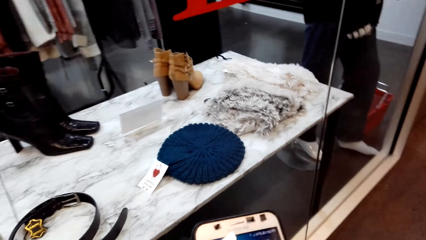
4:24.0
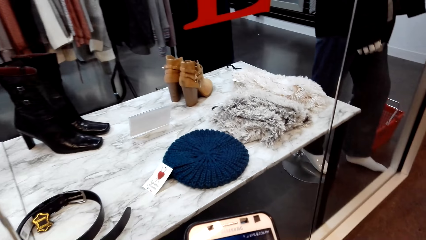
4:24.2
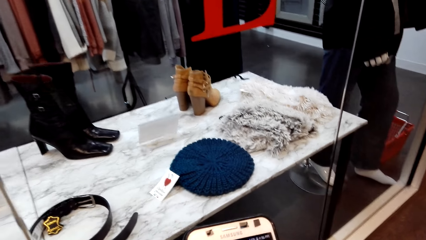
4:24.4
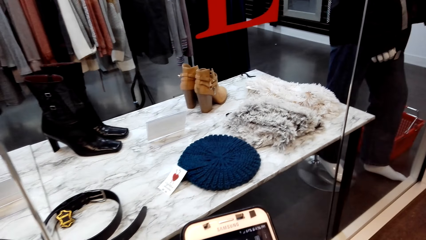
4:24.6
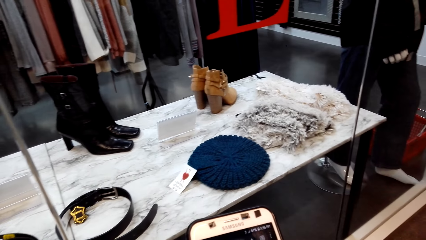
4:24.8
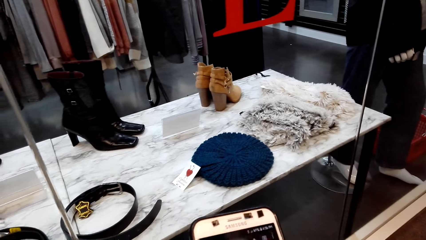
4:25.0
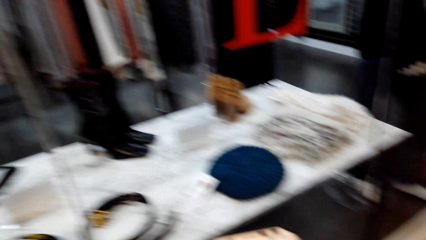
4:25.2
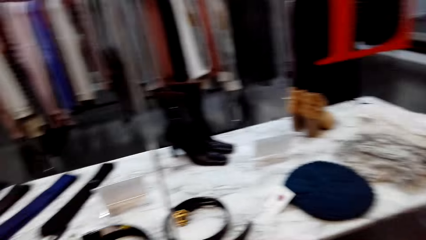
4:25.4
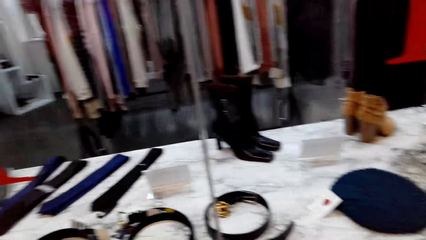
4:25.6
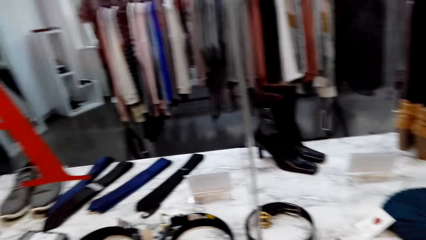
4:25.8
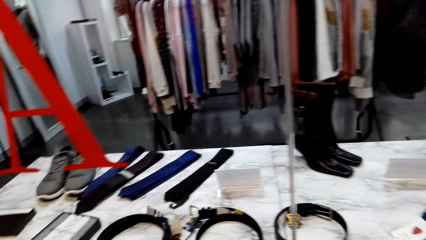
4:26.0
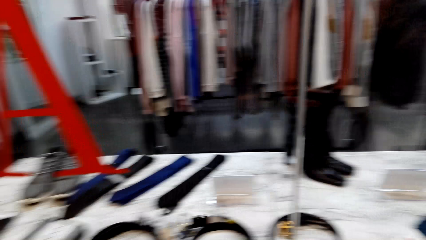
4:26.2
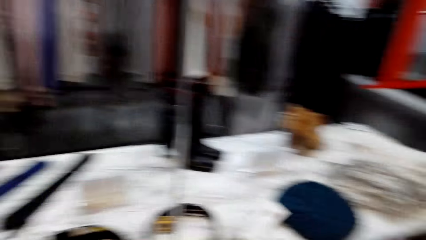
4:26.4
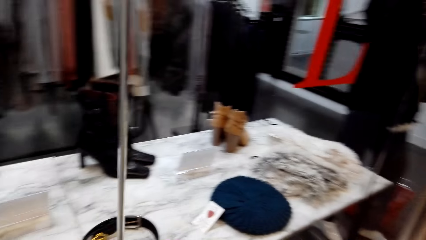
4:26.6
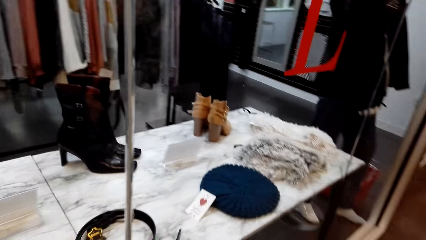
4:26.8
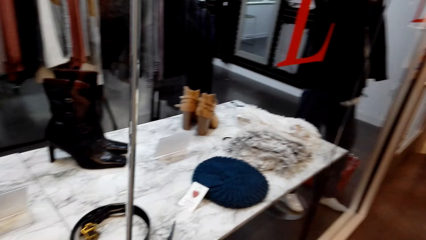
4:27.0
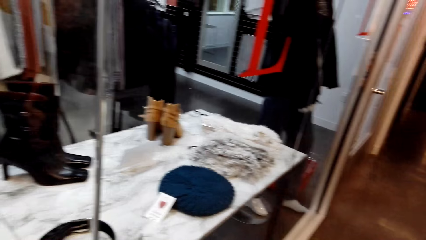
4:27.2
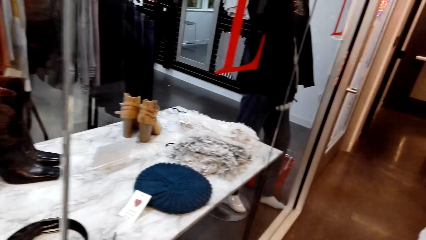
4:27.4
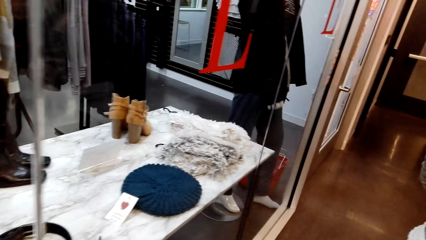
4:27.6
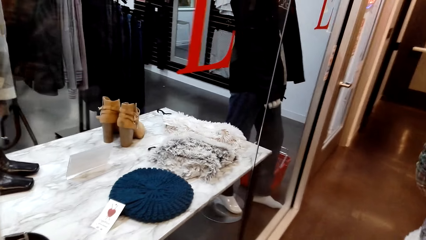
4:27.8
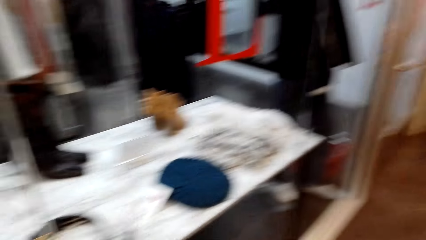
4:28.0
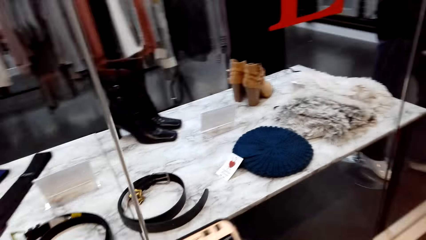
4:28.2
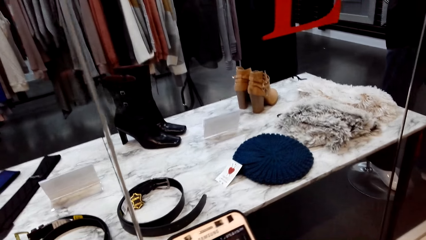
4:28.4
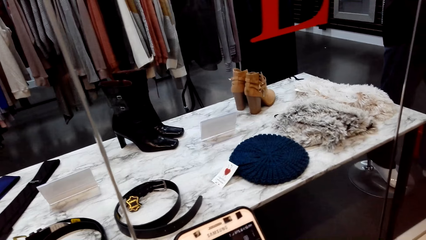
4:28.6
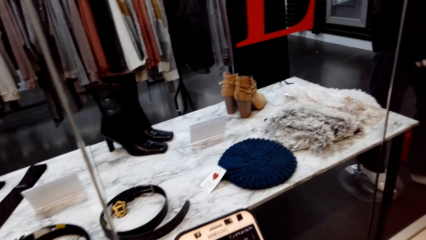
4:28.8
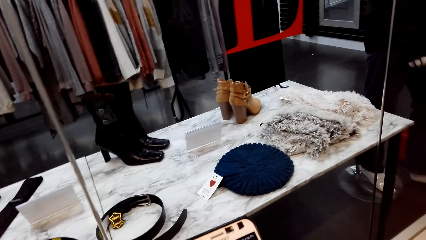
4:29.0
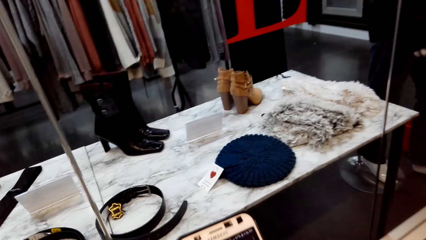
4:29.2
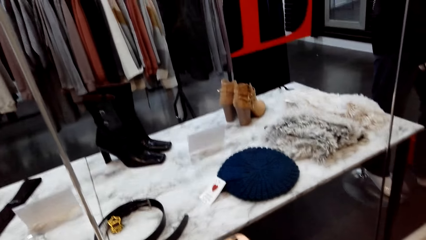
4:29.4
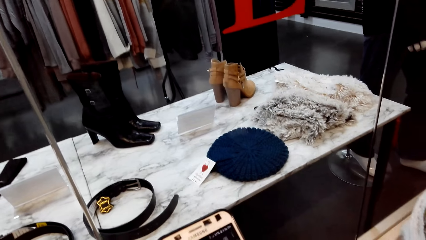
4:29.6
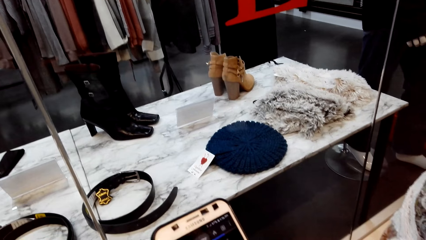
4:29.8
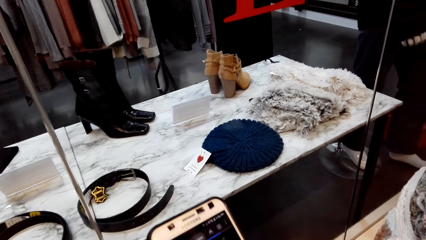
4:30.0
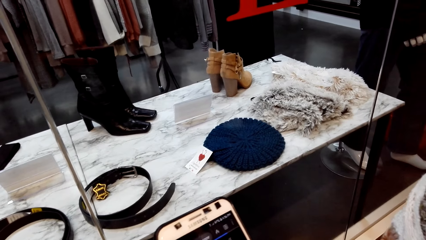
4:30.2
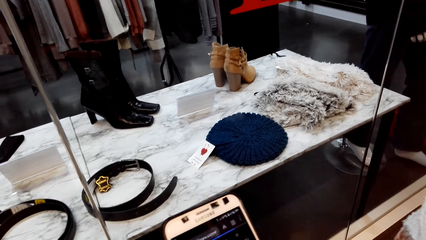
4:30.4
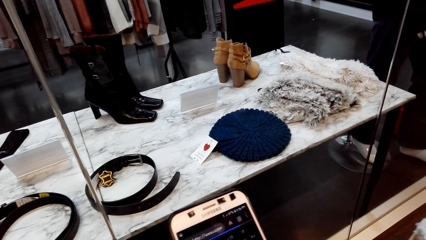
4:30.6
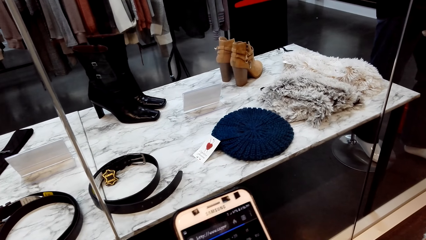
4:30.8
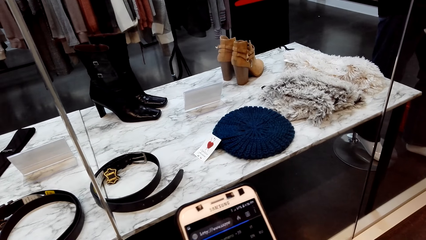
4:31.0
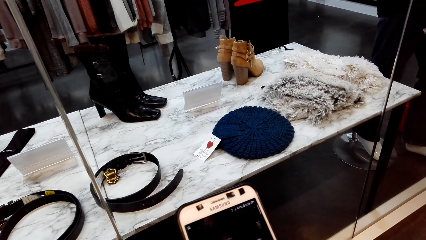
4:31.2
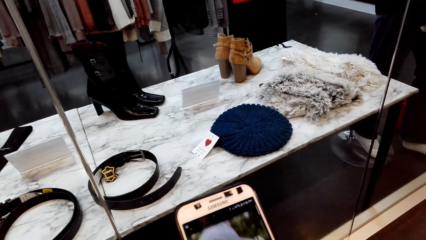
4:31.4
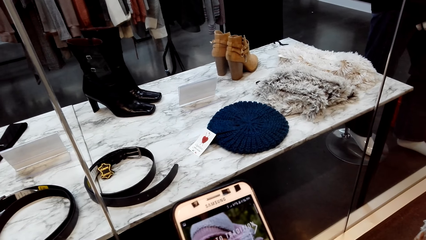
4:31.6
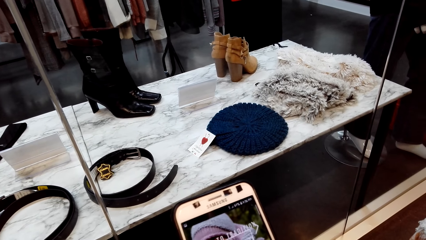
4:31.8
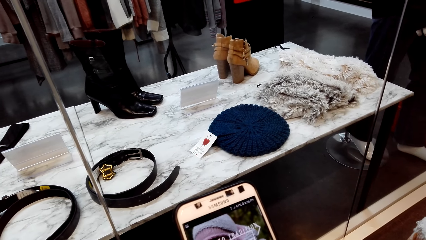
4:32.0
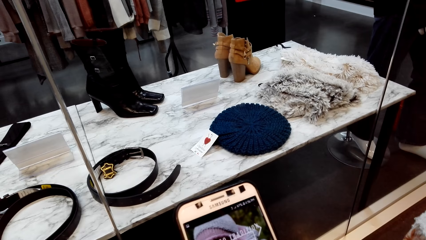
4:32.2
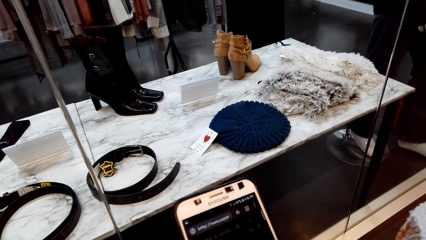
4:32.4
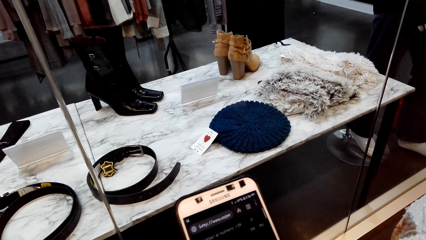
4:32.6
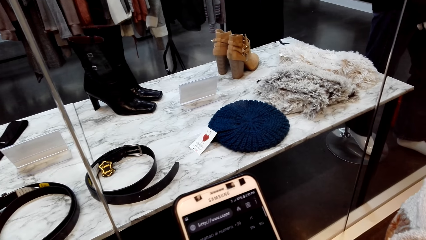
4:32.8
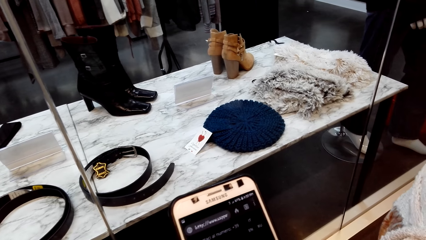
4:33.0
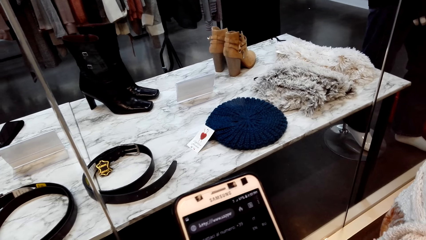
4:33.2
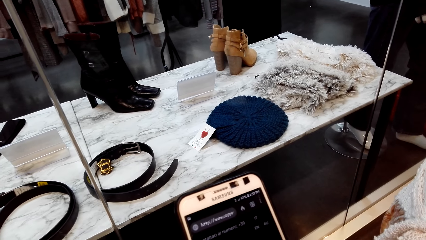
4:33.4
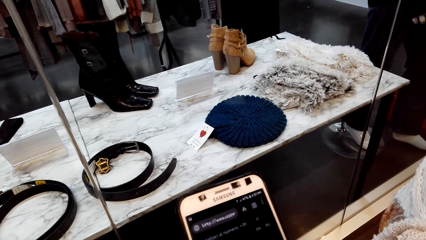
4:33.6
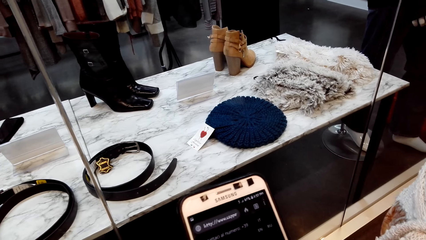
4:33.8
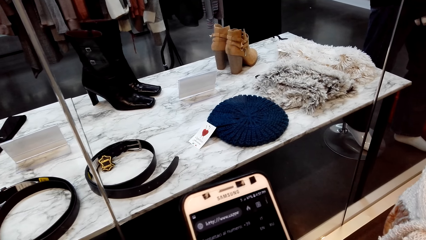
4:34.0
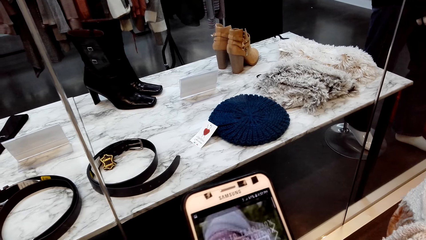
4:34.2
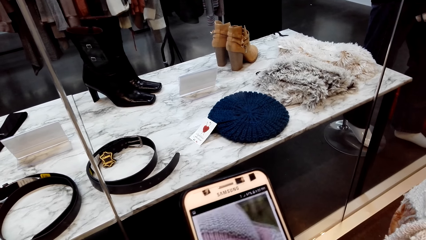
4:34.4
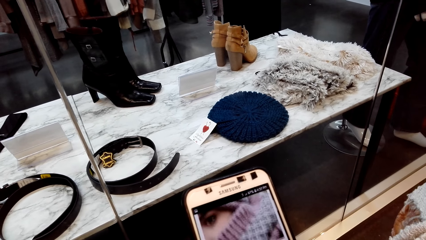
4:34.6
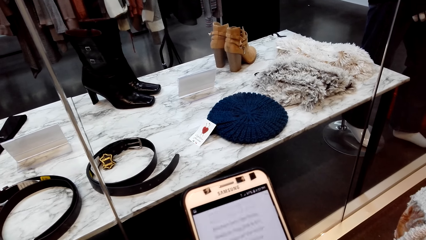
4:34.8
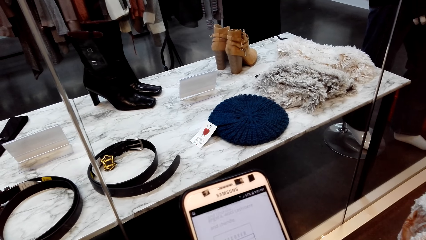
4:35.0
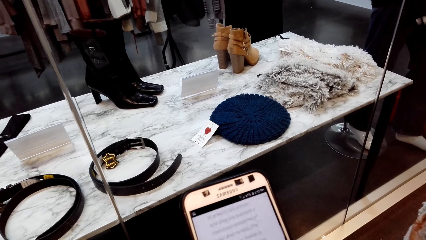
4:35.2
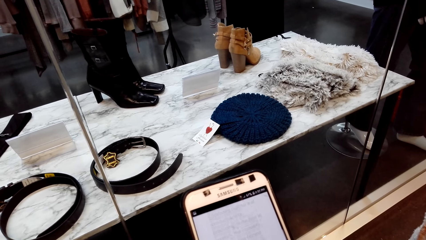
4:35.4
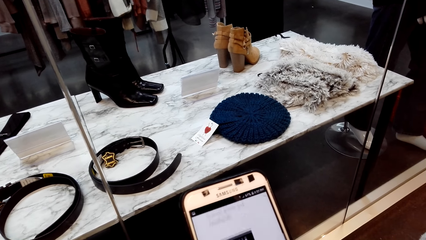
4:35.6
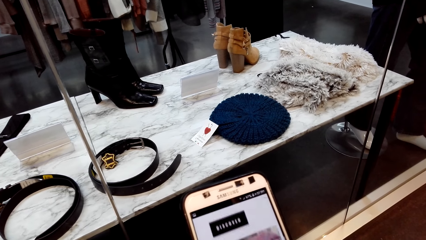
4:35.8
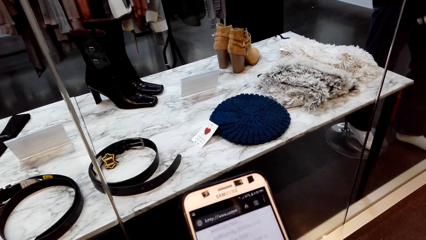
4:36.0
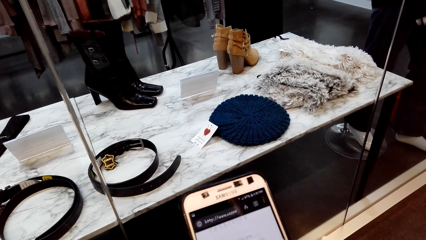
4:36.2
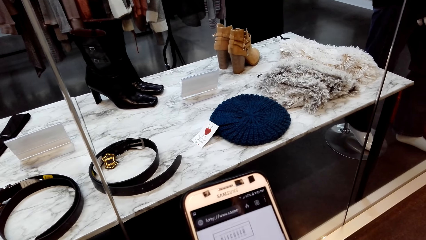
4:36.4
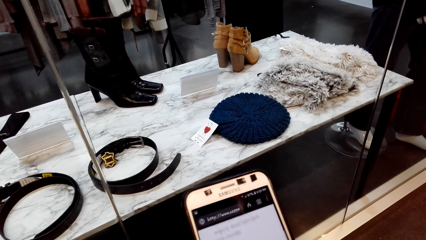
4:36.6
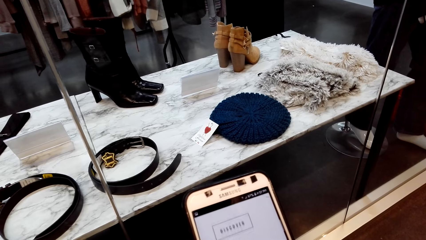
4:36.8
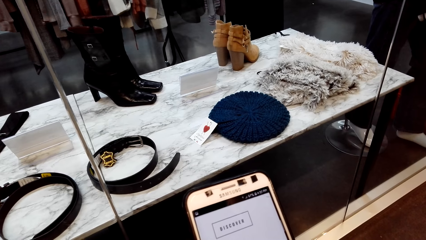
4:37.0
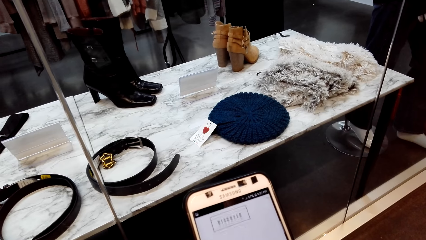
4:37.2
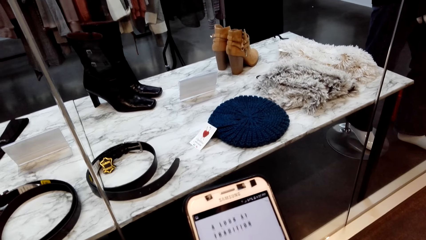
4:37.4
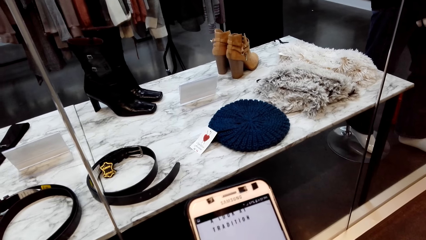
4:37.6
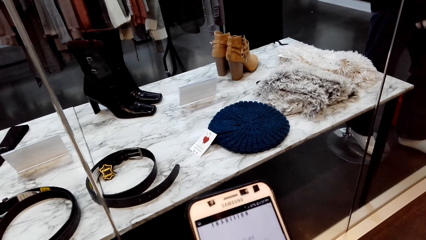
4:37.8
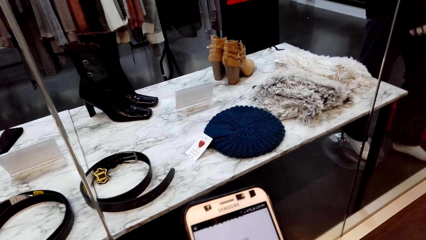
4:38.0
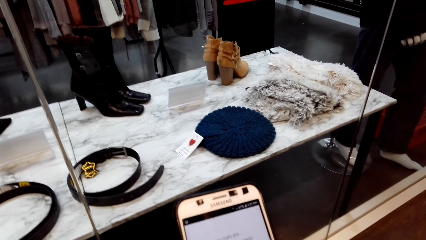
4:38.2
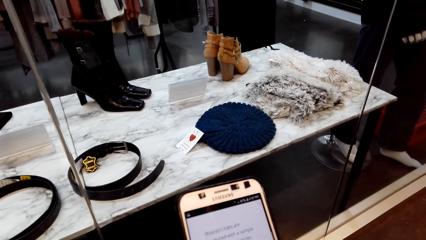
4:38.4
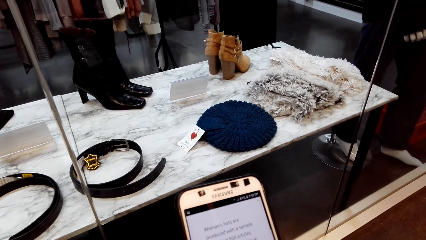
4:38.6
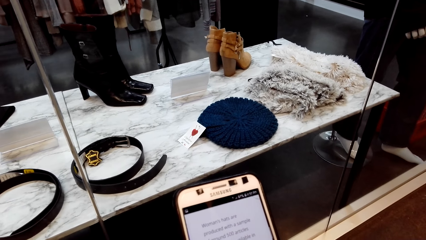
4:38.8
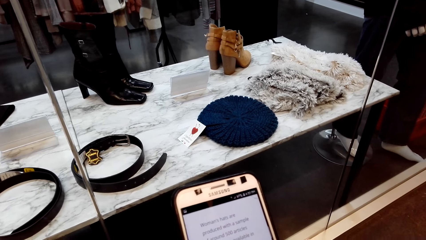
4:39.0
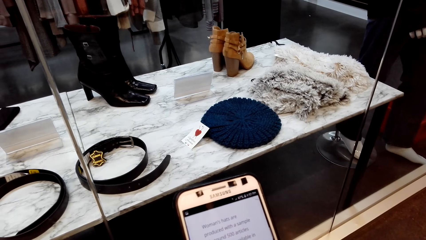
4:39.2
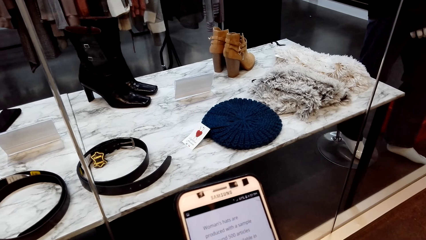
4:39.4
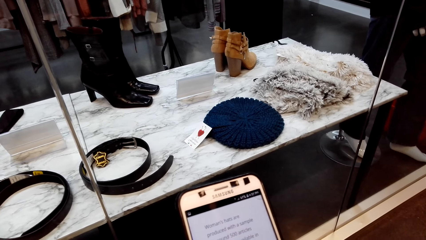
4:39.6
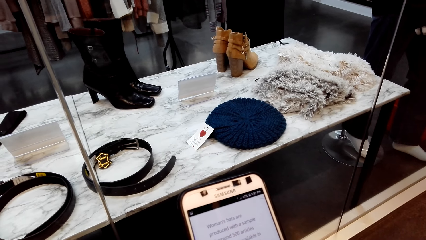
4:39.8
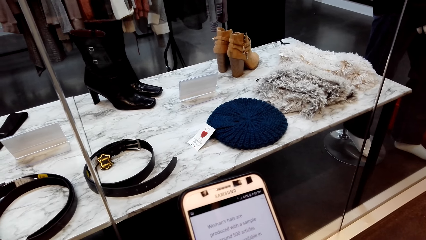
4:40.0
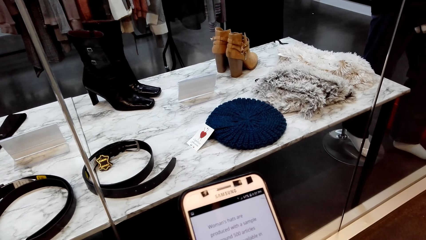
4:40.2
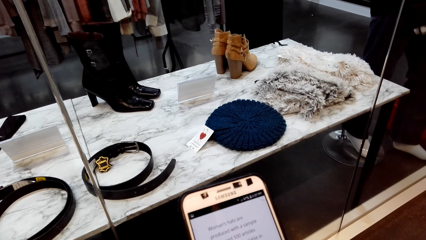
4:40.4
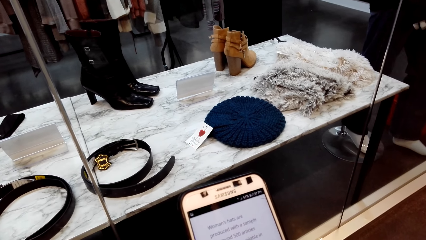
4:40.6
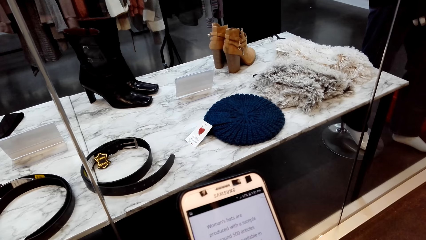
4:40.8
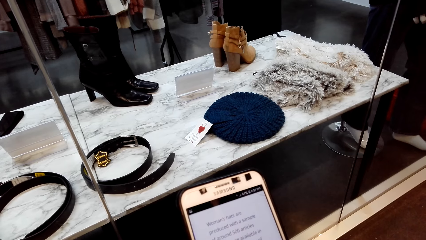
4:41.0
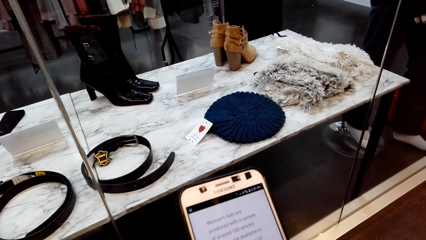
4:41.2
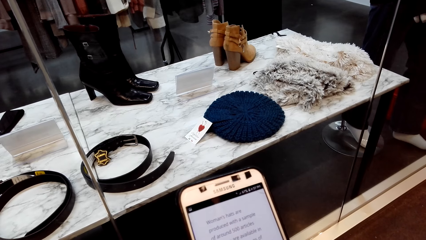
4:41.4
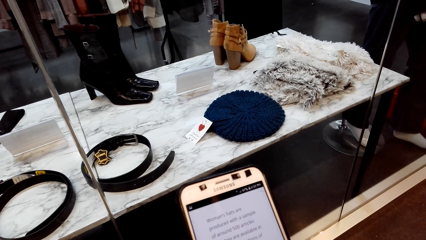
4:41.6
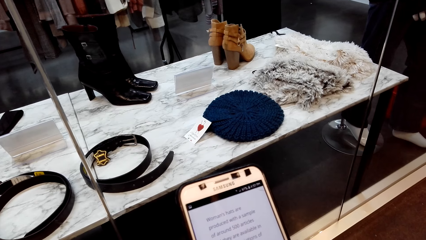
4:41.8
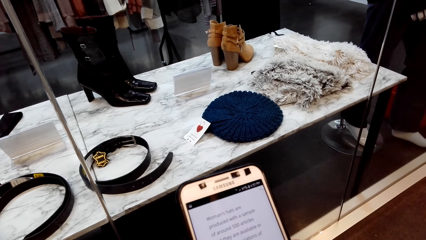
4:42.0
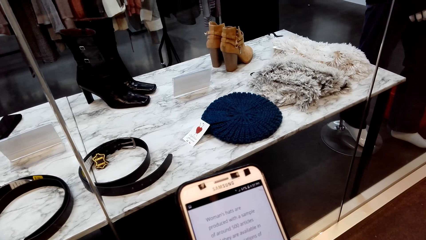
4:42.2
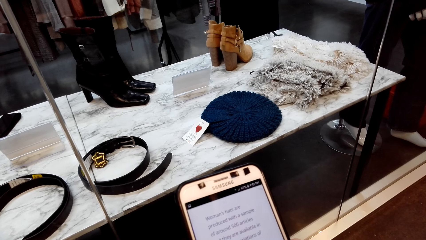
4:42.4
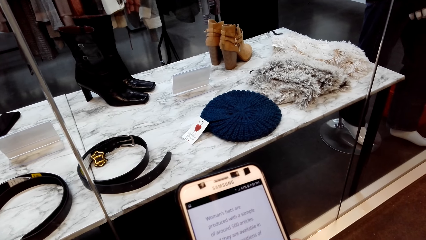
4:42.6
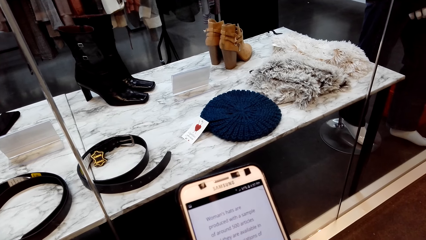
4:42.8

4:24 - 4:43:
The camera wearer looks around. They scroll on the phone.
